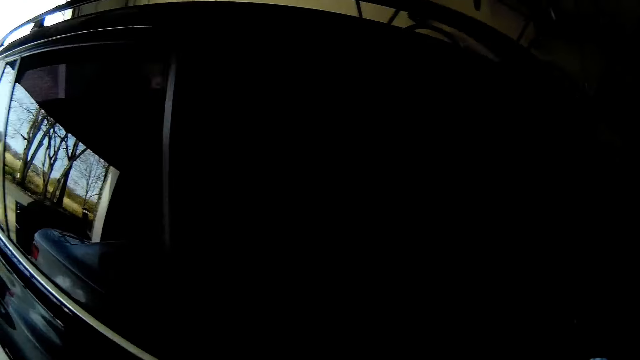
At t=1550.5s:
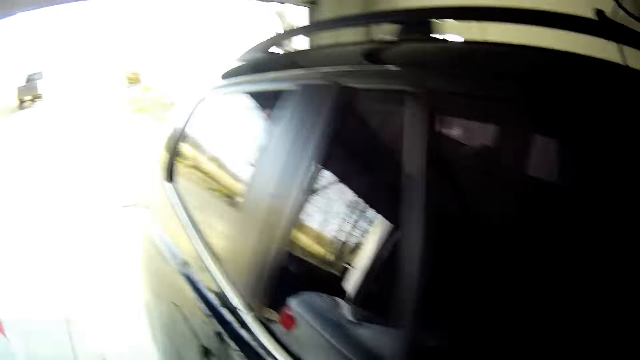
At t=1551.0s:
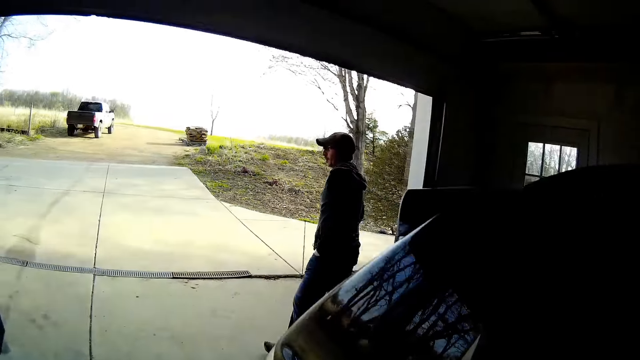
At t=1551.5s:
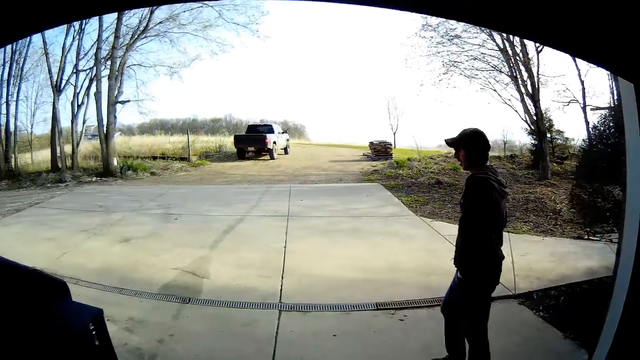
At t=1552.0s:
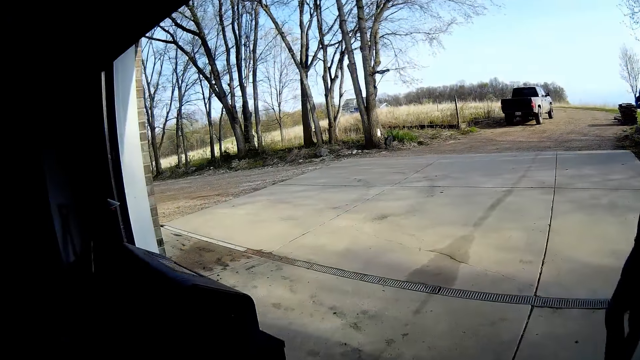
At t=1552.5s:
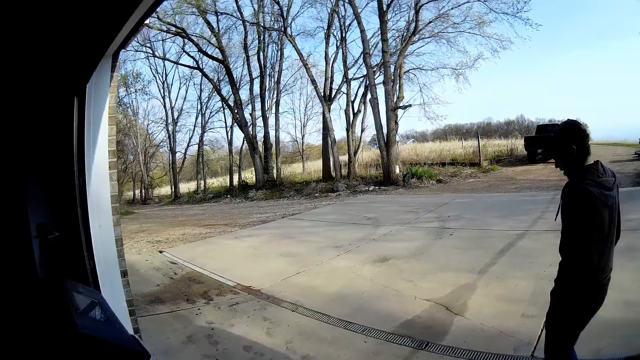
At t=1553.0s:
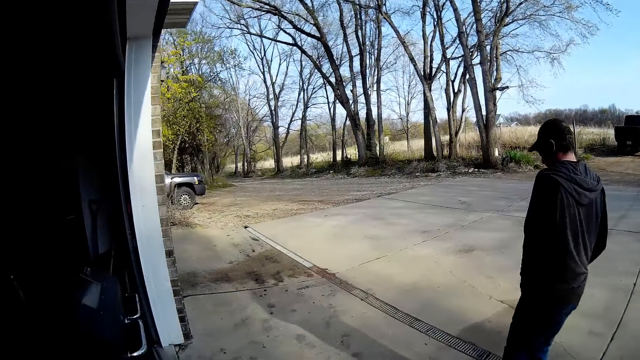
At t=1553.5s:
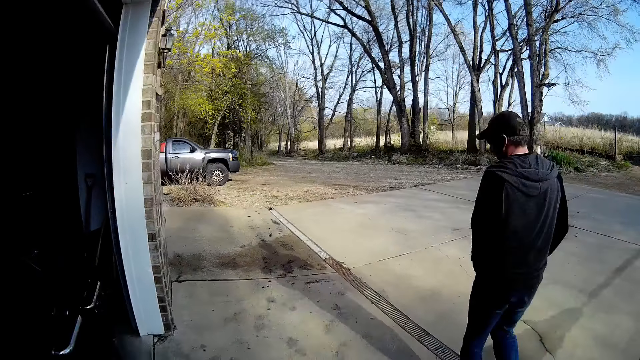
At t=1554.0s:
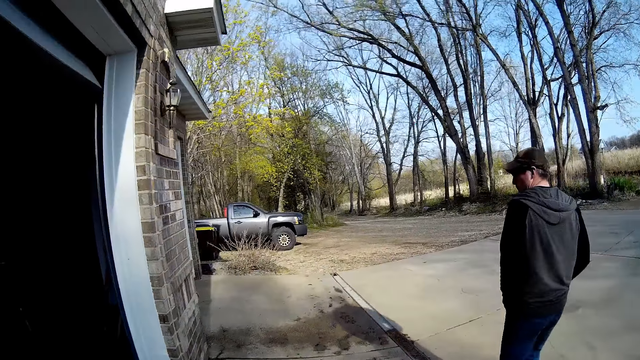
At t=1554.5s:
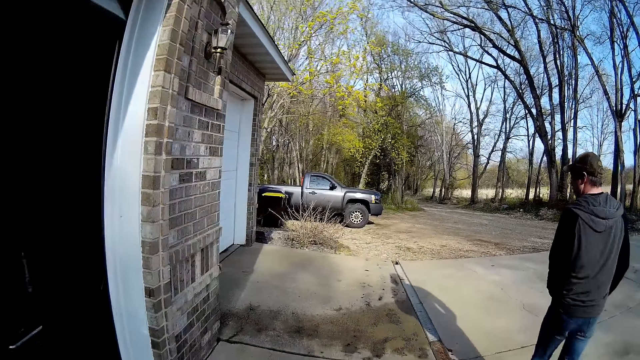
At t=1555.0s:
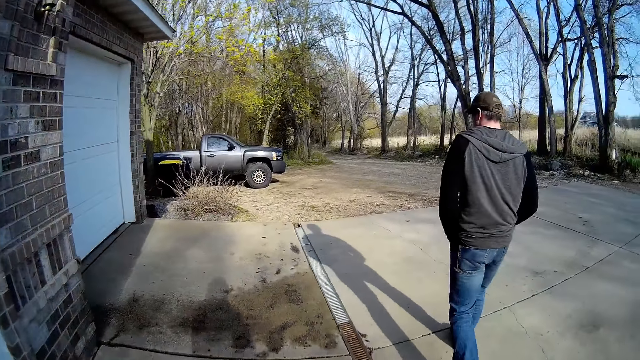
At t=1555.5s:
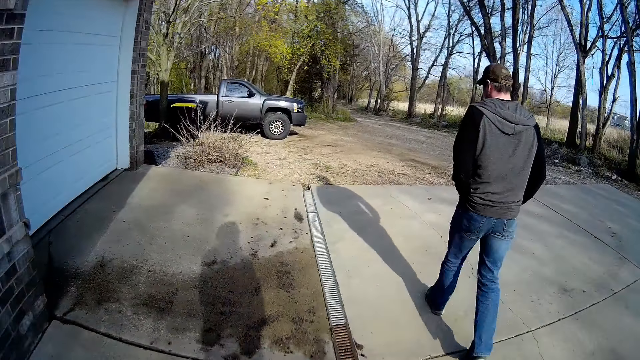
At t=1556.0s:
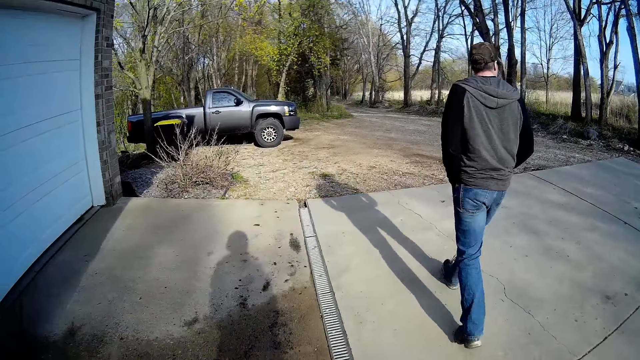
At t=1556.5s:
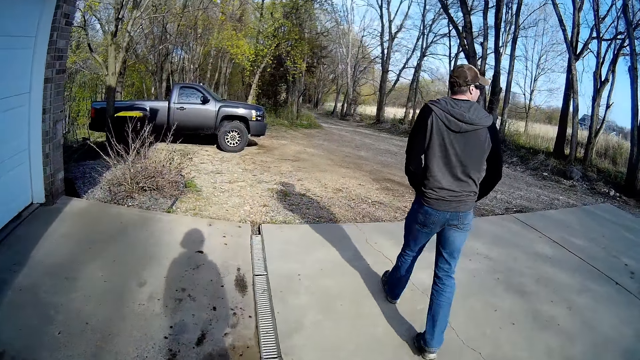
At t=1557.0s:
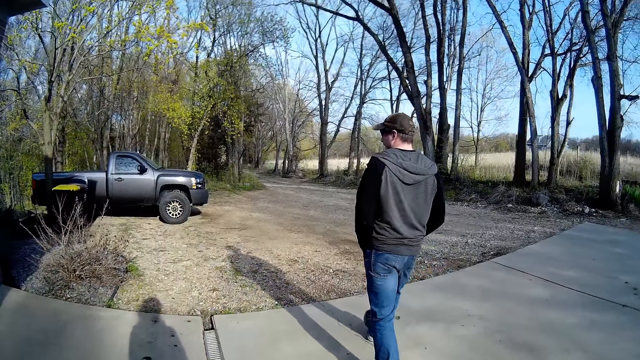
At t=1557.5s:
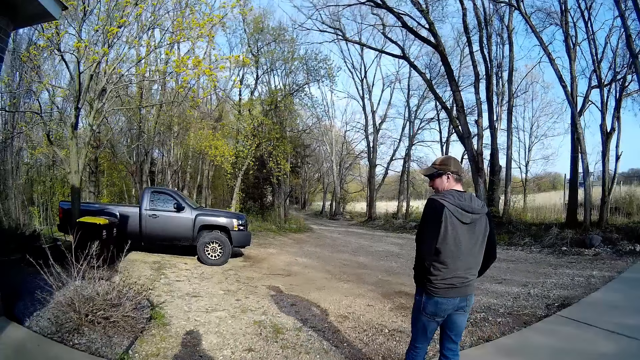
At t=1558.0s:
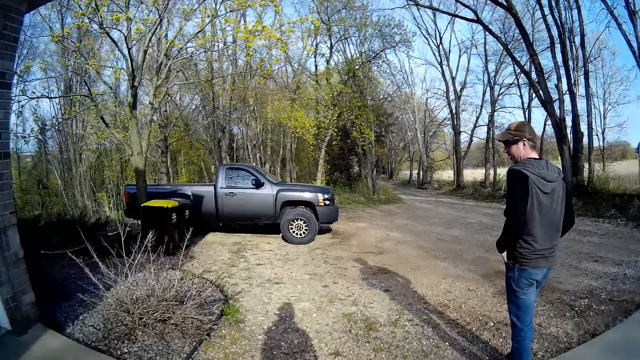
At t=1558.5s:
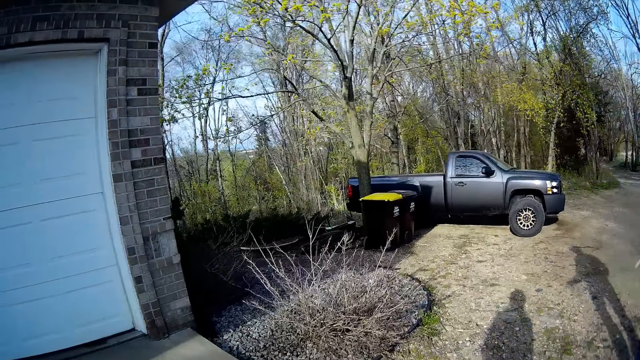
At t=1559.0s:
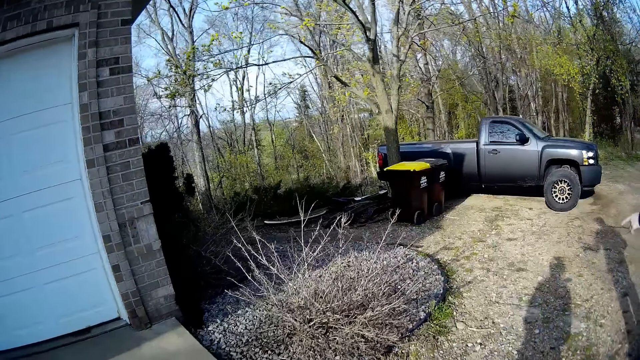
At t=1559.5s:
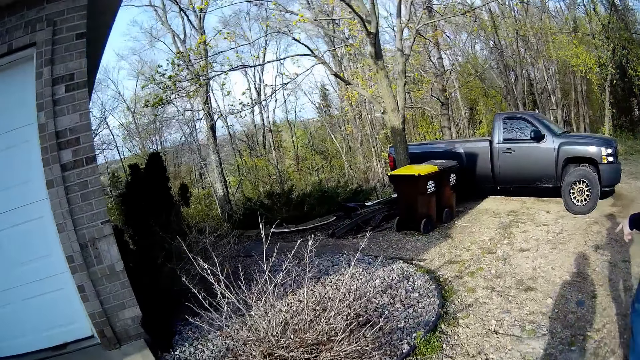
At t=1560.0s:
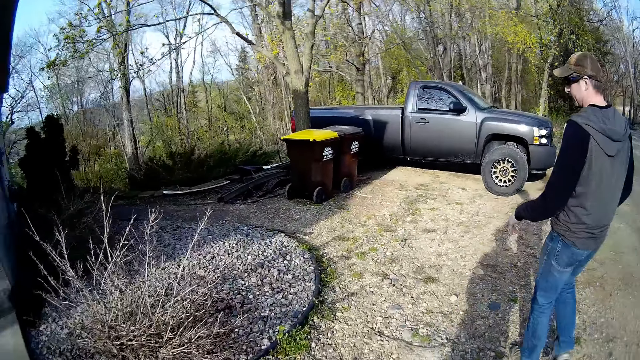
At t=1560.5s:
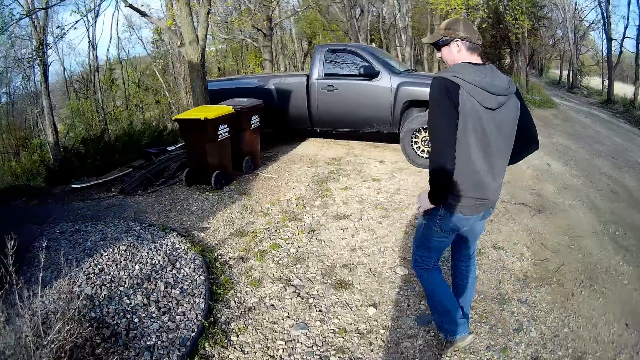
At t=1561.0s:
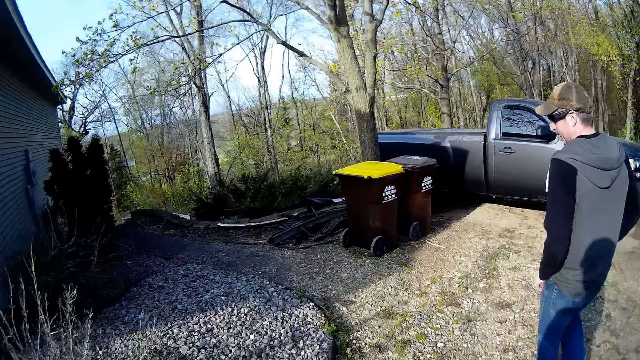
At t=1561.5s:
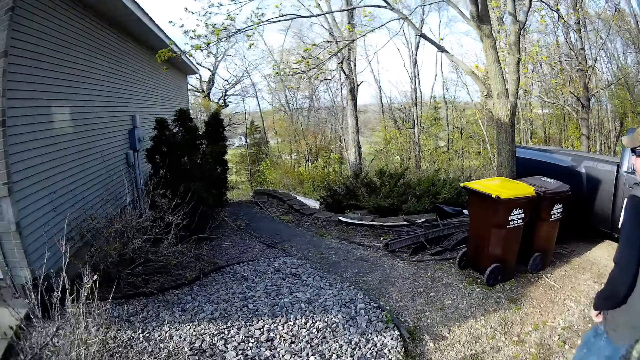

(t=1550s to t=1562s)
A man walks out of the garage to the outdoors. The camera wearer steps out of the garage to the outdoors.

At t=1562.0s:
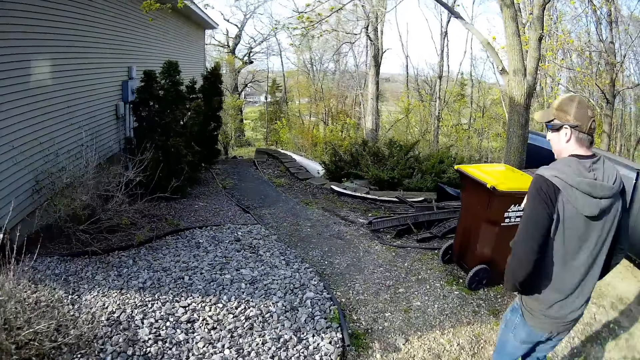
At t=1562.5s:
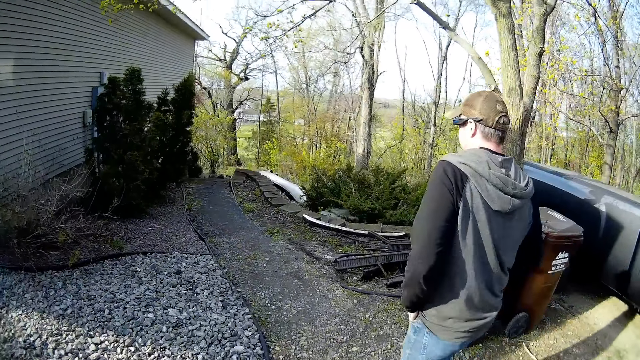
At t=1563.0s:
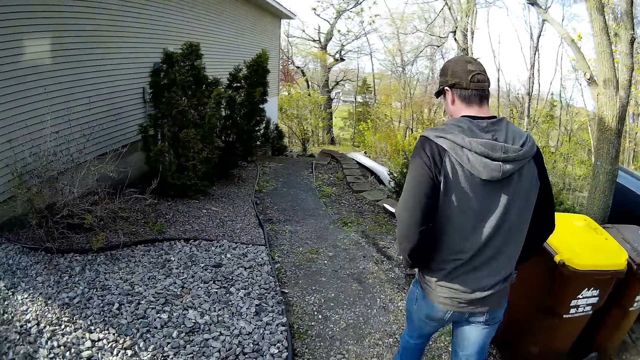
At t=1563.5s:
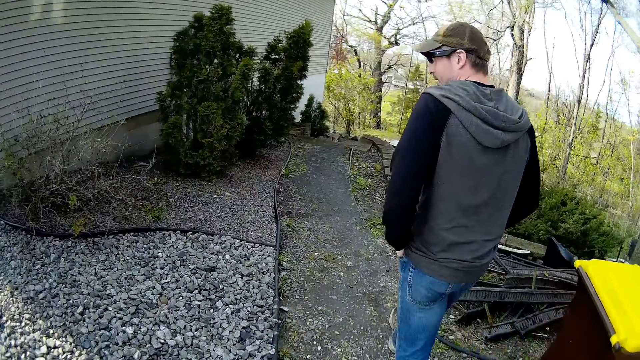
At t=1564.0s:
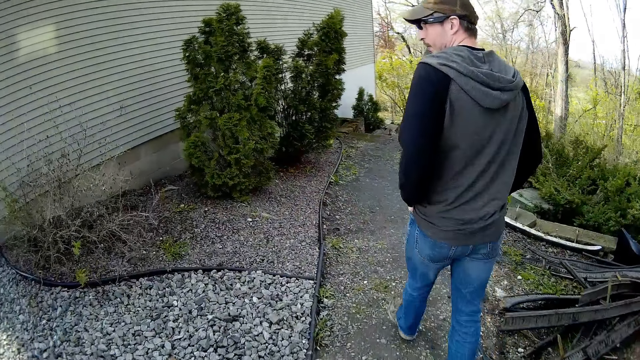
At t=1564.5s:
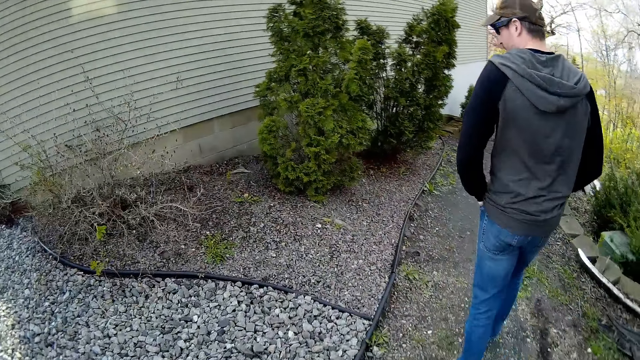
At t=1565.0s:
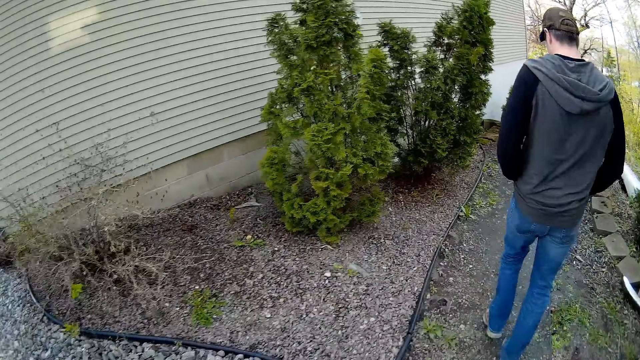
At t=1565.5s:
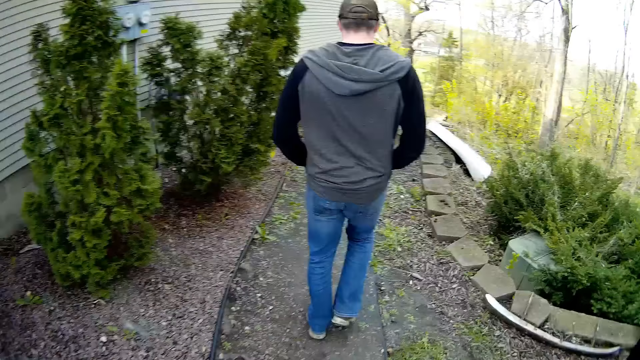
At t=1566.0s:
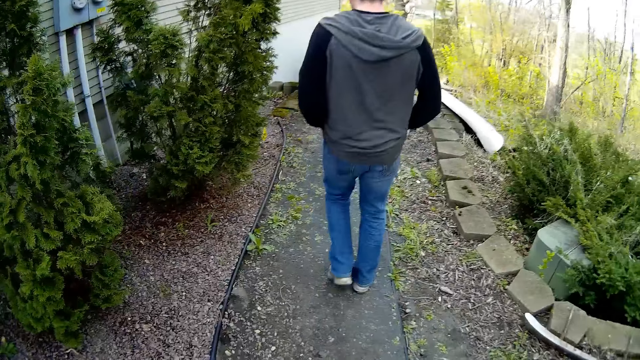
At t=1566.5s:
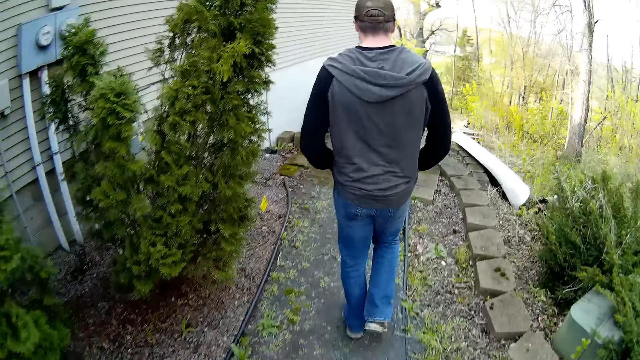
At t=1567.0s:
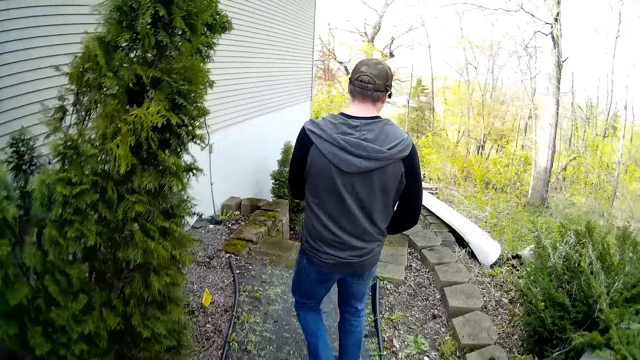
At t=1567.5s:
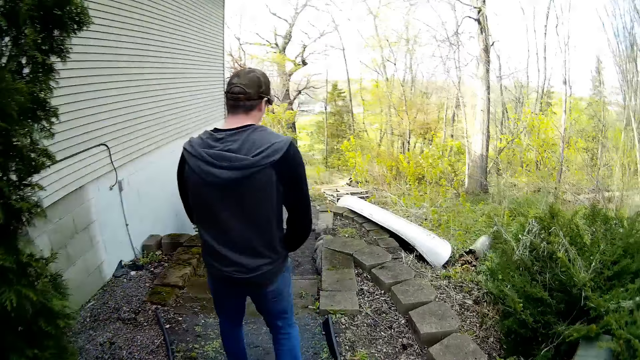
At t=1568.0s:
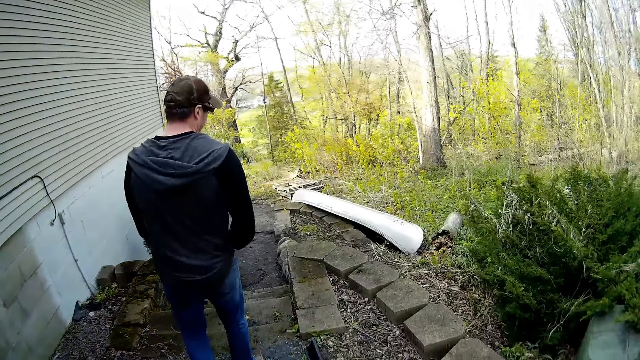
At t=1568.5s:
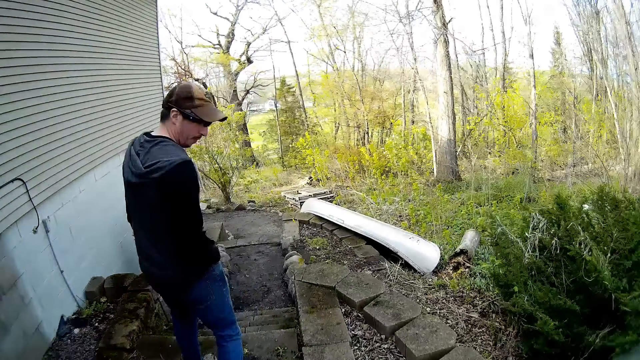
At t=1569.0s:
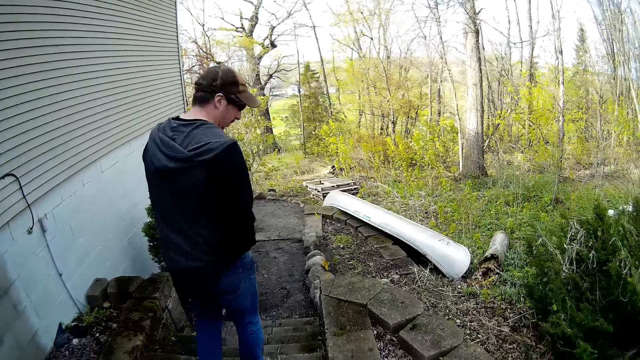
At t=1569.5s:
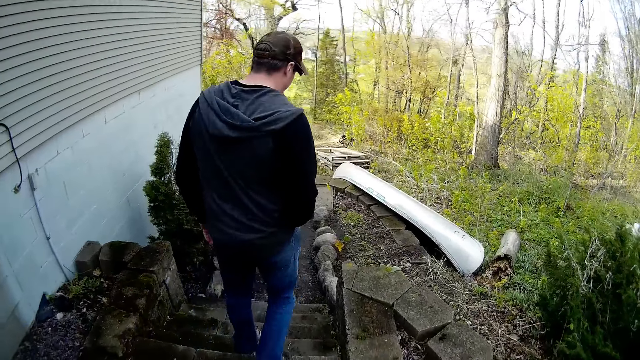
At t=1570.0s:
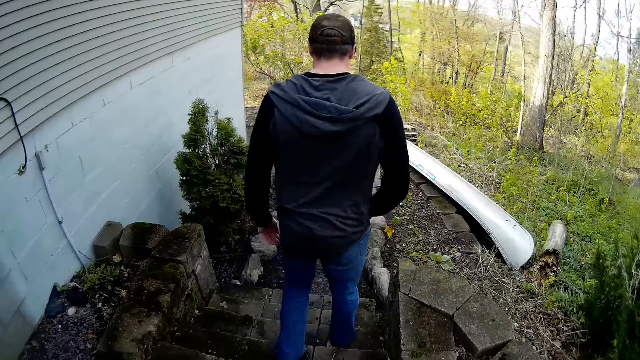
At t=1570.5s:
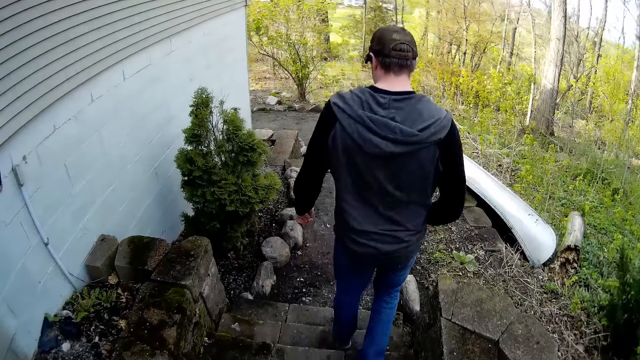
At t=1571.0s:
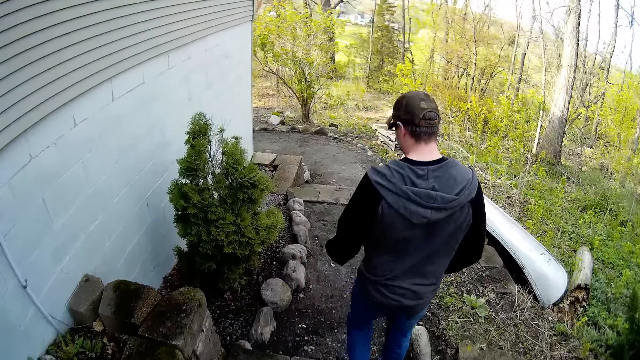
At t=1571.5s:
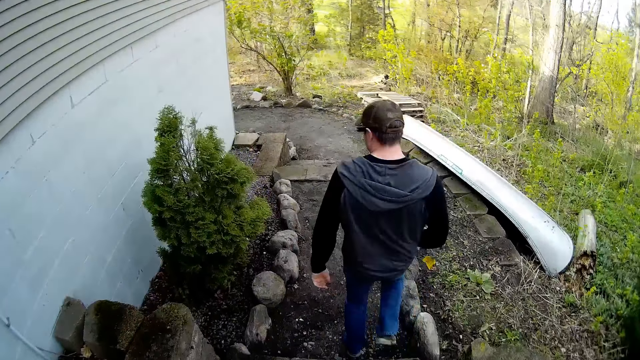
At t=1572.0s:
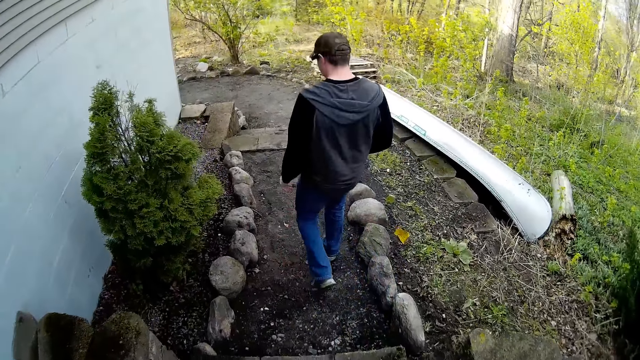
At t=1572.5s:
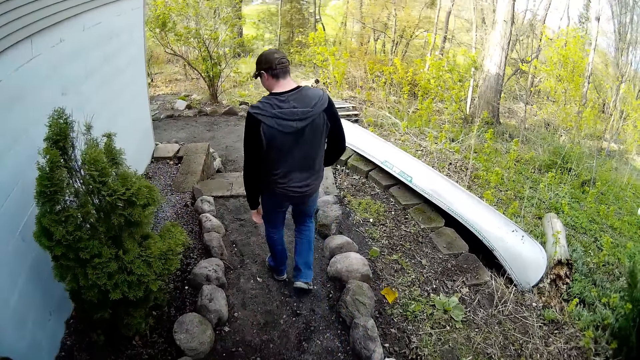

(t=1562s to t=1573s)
A man steps down a staircase. The camera wearer walks down the staircase.
